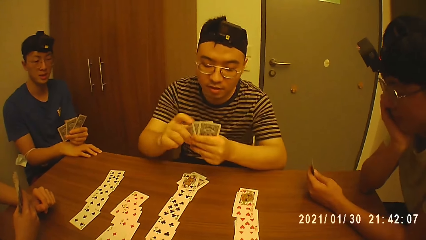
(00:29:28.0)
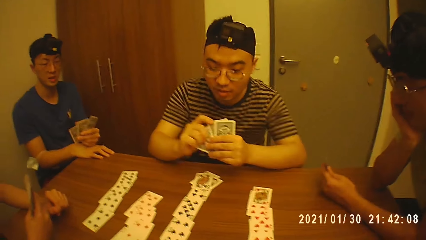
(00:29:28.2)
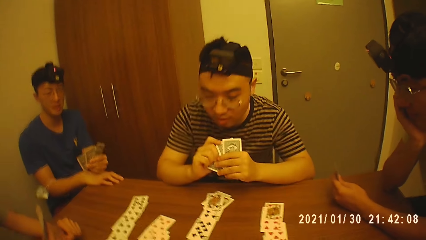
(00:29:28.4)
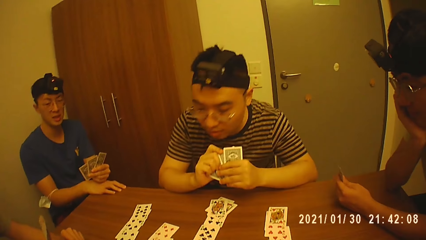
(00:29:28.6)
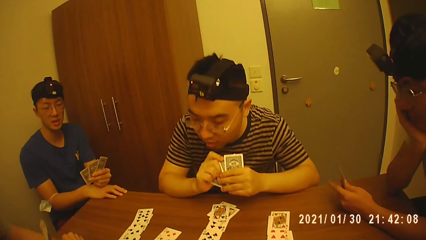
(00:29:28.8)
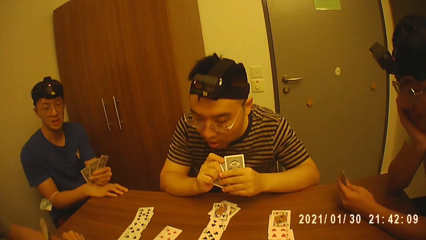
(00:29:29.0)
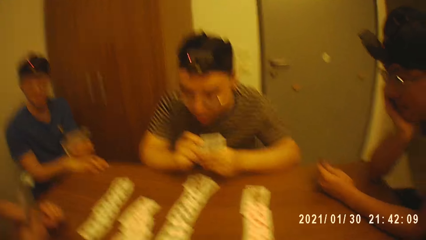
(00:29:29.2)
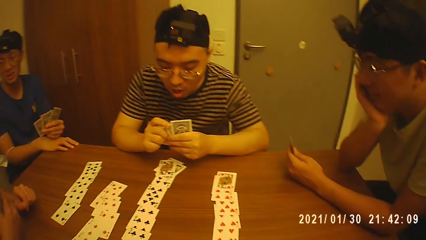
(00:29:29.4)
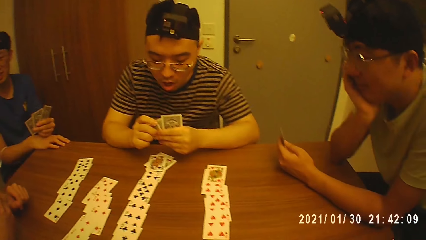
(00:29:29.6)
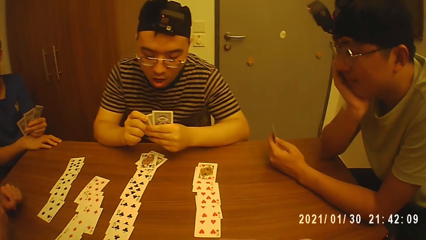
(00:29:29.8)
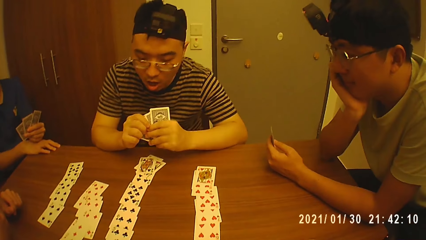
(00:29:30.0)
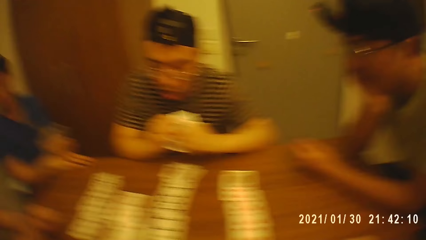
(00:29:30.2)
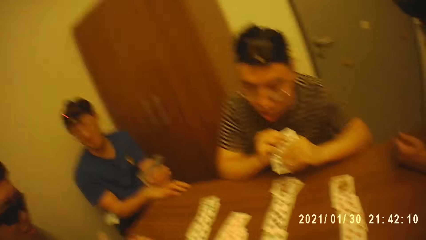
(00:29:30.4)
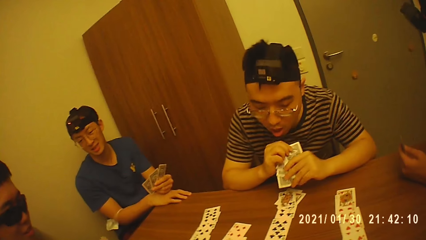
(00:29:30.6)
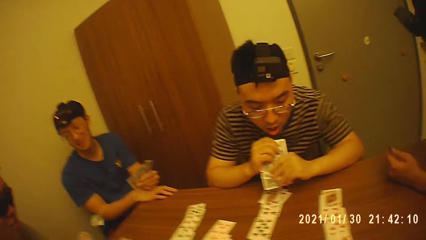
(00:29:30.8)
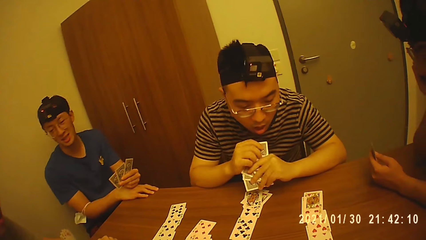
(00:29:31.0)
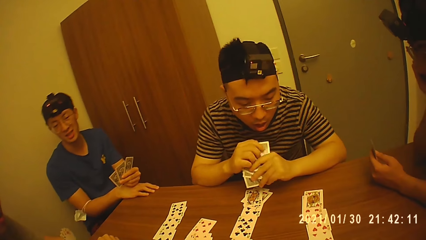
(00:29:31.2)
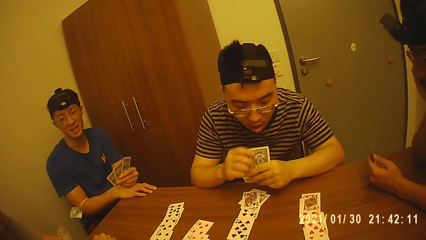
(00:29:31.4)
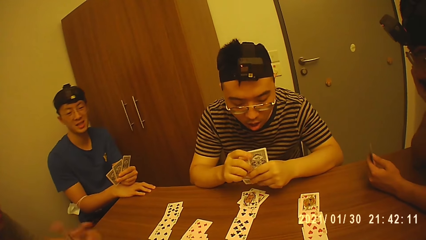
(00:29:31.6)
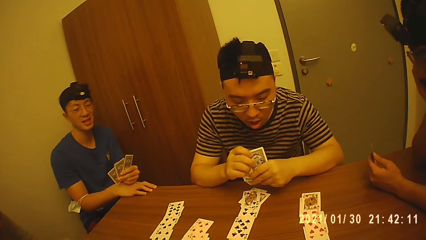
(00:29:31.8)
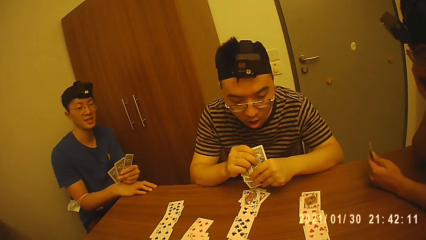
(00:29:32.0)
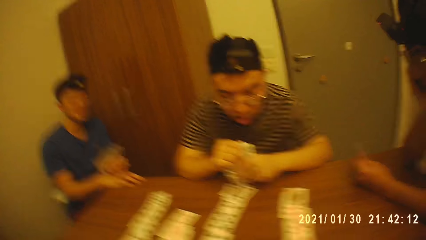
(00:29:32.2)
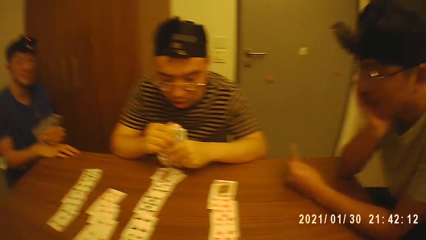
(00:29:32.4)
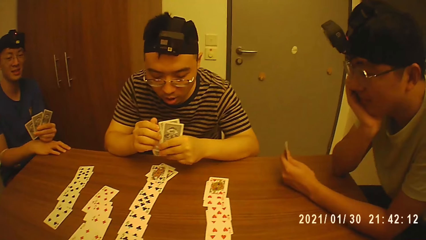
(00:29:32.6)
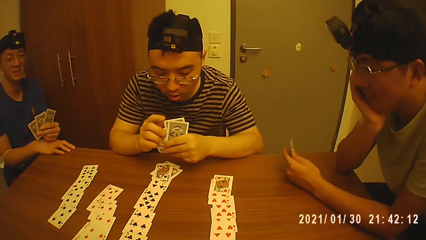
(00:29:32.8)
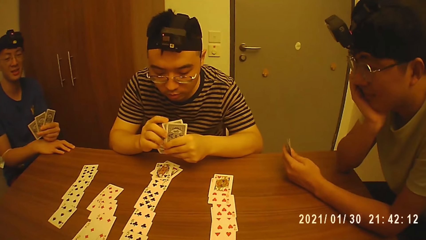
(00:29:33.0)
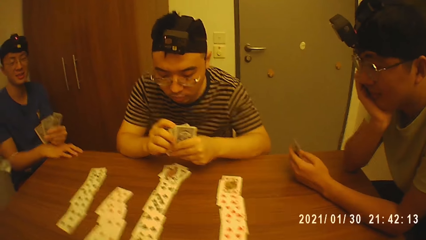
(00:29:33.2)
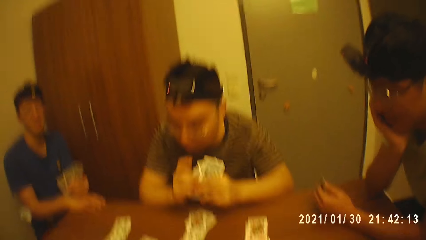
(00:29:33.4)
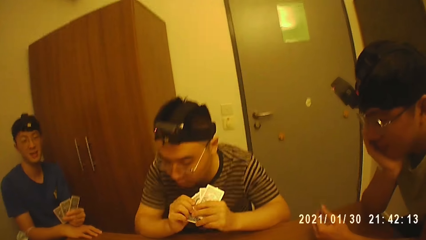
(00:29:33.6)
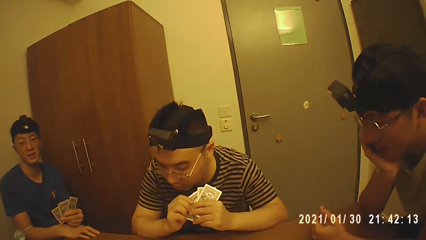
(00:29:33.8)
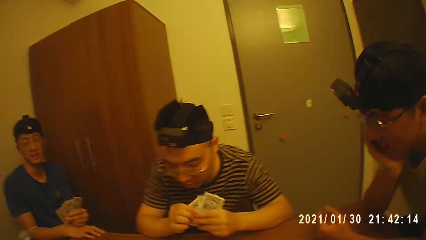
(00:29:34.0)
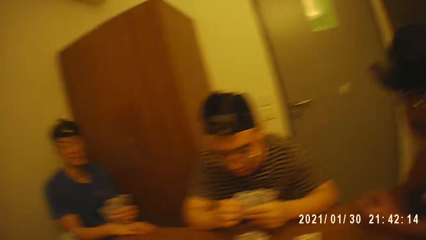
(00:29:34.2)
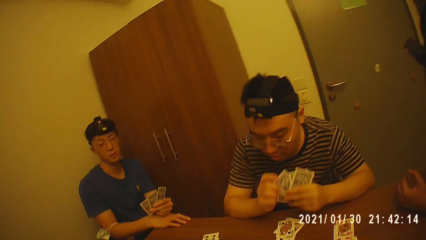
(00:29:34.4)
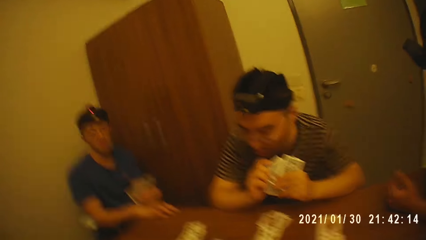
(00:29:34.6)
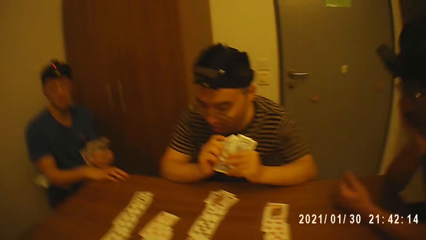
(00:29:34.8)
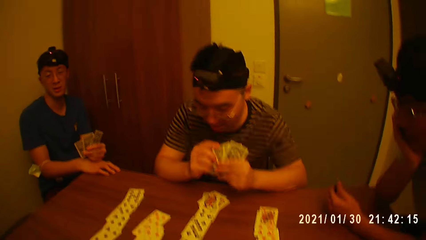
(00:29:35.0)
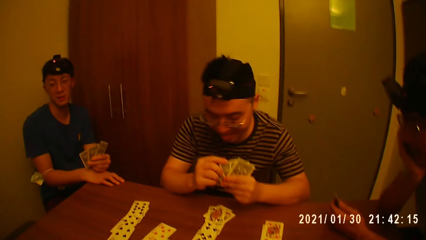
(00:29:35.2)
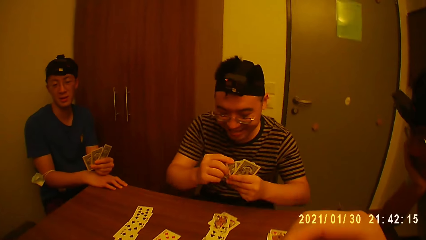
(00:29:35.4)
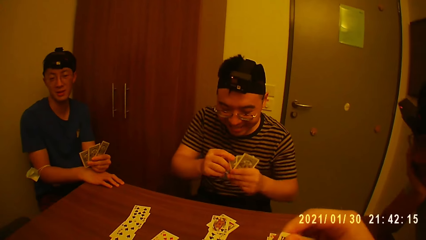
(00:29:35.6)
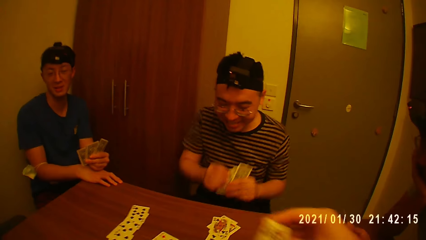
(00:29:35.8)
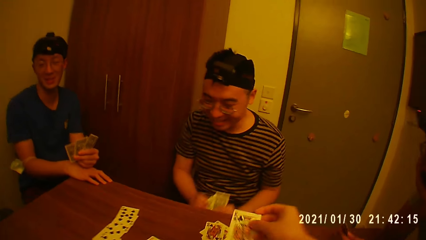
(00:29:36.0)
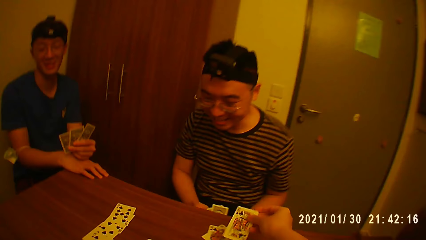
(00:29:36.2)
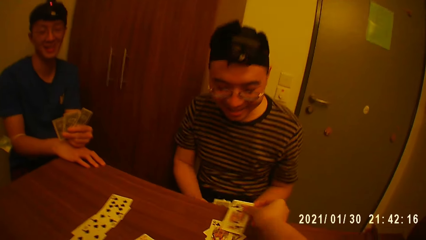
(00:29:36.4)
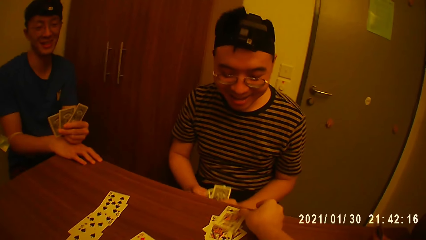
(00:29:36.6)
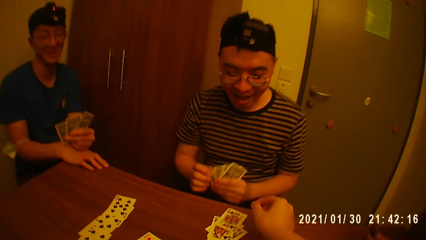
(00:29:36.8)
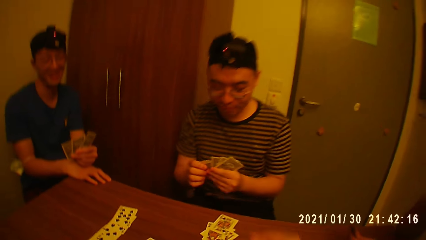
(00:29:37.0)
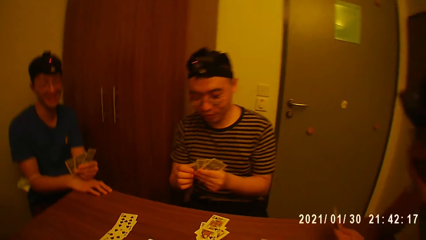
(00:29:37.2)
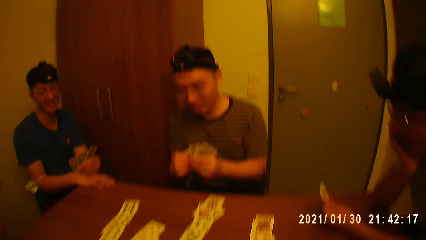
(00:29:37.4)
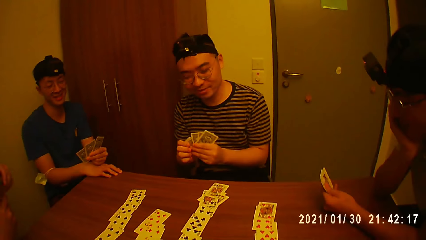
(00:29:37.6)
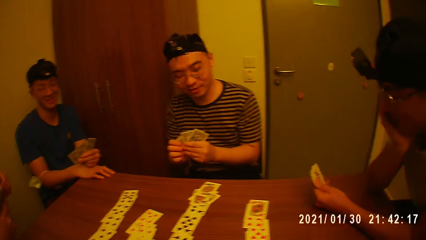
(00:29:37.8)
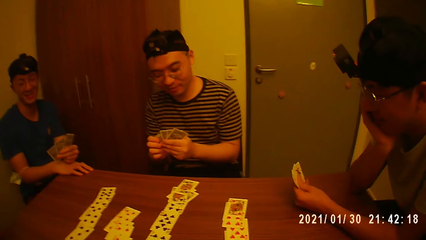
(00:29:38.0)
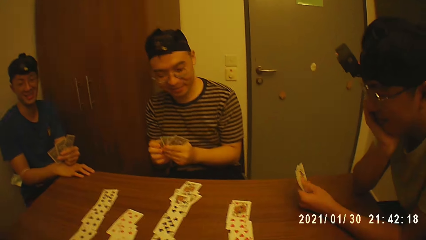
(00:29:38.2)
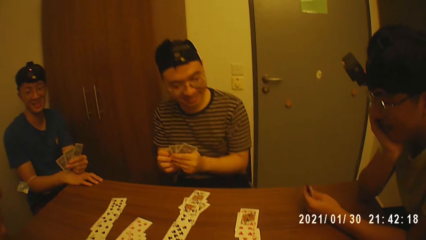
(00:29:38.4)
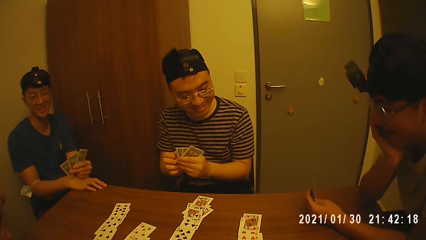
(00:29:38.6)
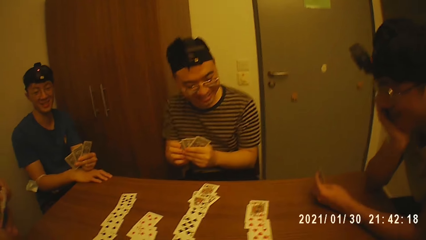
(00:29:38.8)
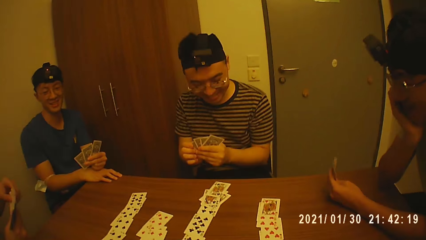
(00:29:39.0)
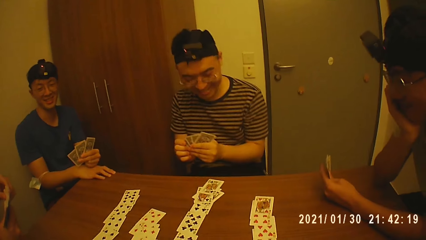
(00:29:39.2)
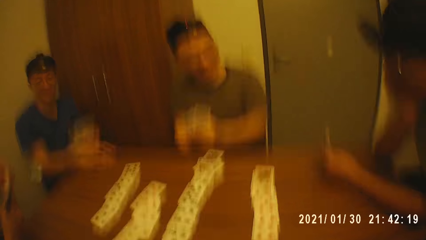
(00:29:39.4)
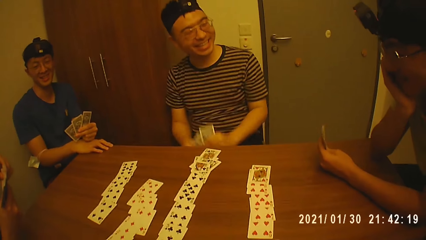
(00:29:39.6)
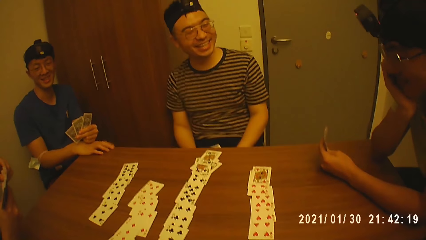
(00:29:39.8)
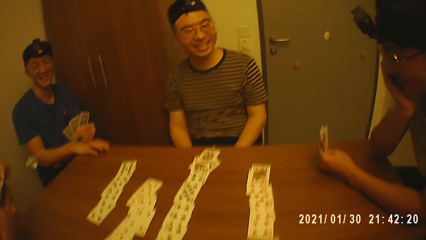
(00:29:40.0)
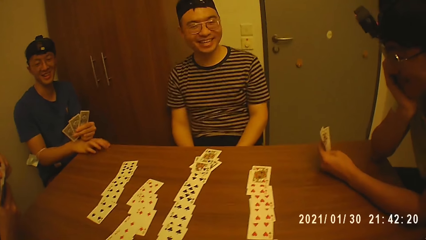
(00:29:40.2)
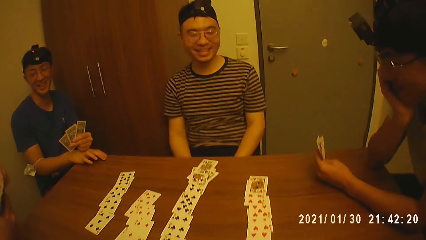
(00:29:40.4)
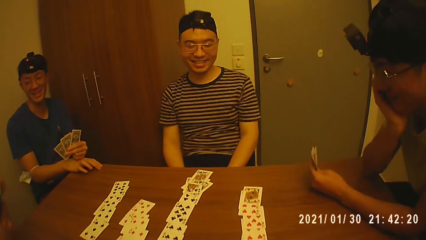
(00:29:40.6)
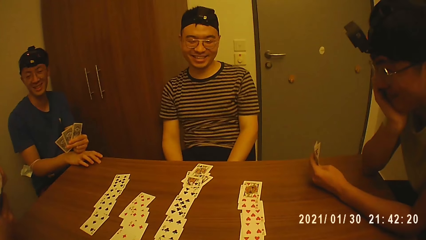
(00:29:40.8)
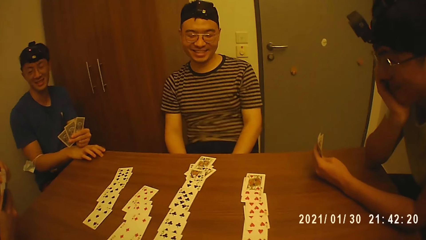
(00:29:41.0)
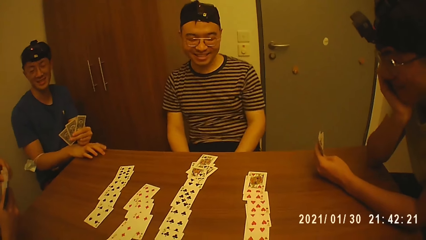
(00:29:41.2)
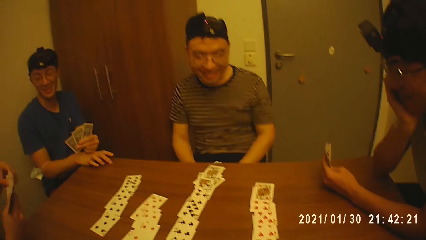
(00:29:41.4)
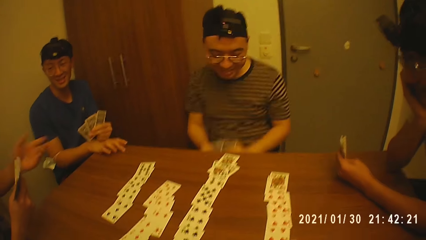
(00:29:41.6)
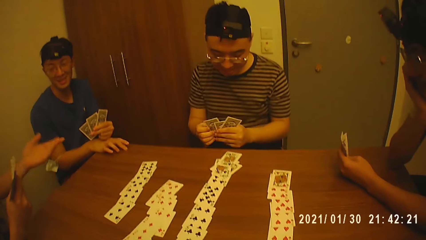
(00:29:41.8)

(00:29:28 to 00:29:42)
A man puts hands on a table. Another man looks at the cards on the table. The camera wearer laughs with the men in the room. They put a card on the table. The second man interacts with the camera wearer and the other men in the room. Another man looks at his cards in his hand. The second man puts down his cards in his hands and laughs in the room. Another man taps the table with fingers.
